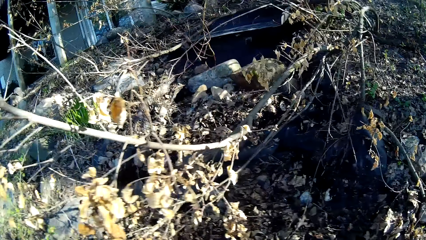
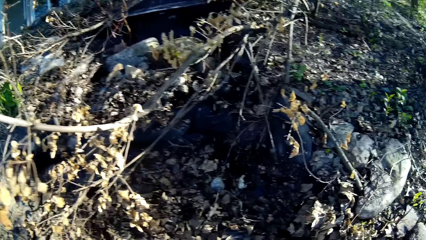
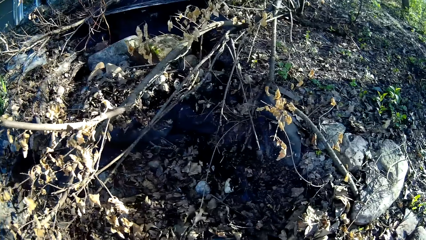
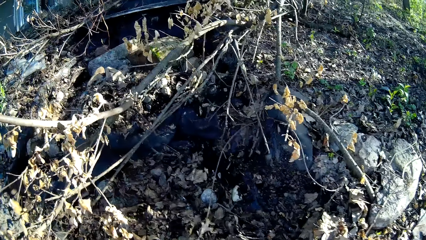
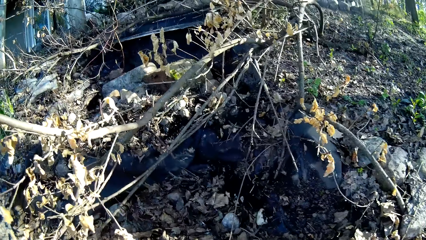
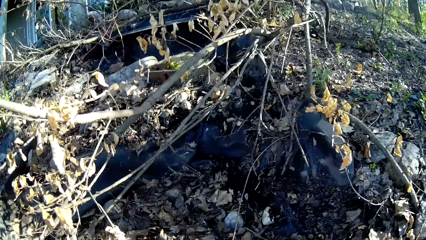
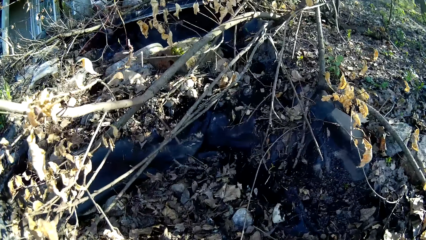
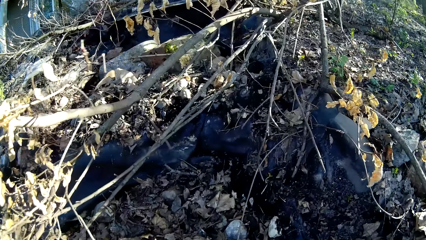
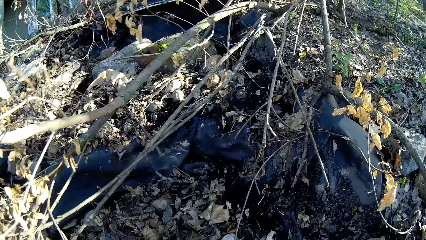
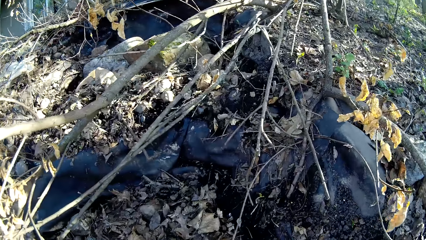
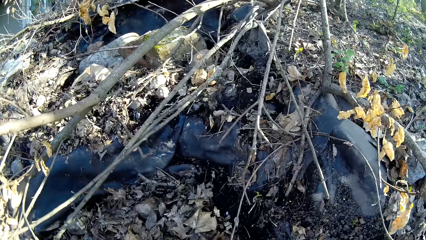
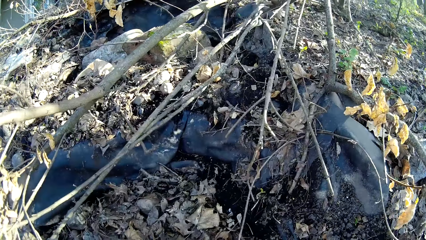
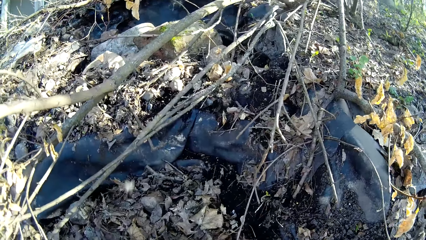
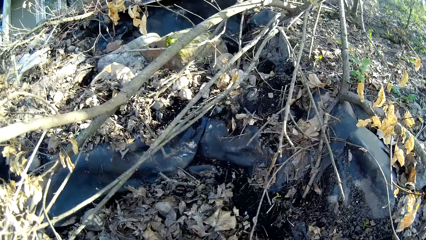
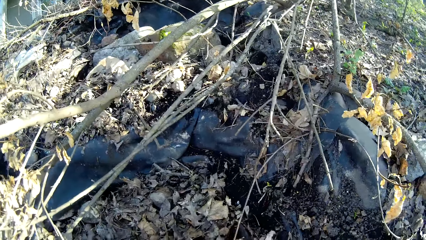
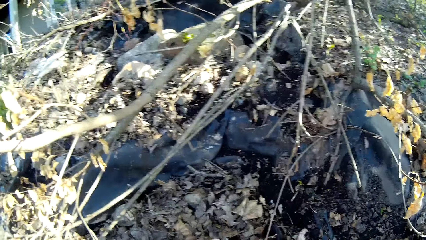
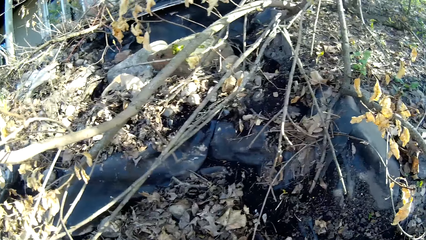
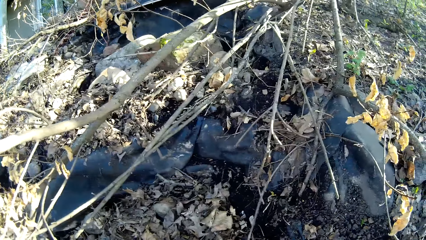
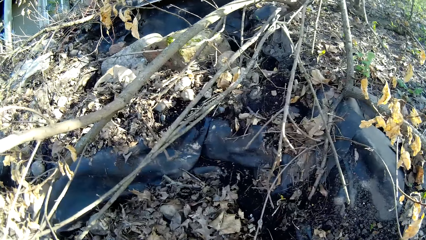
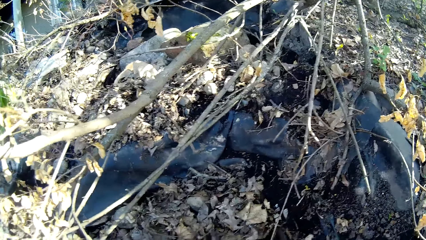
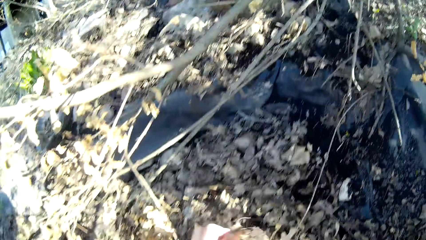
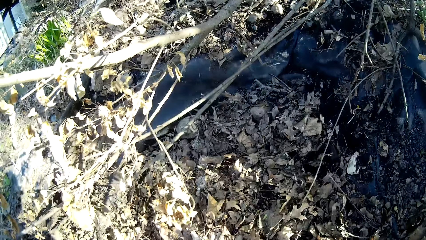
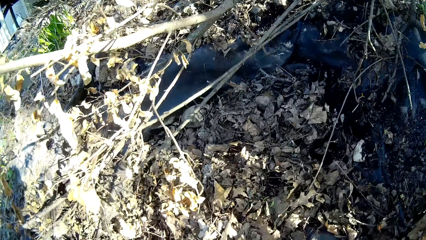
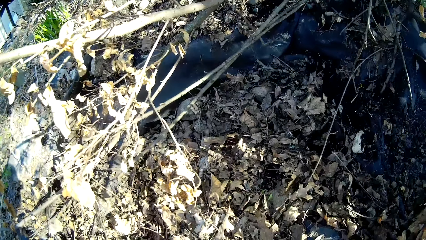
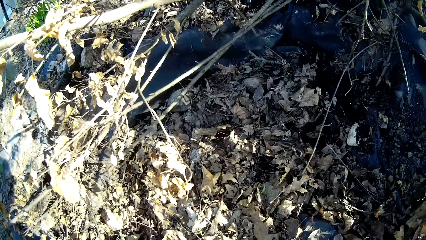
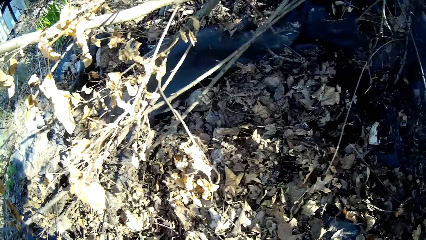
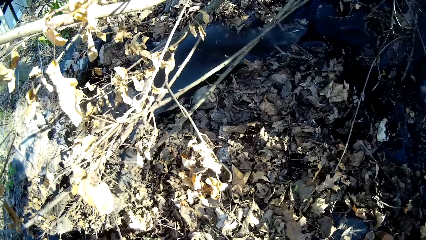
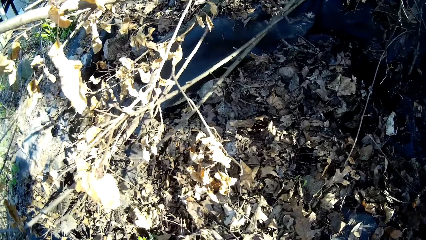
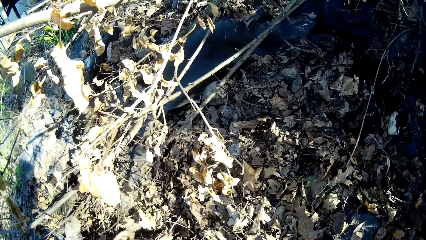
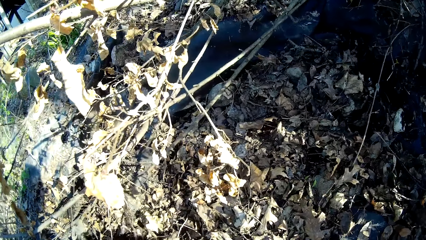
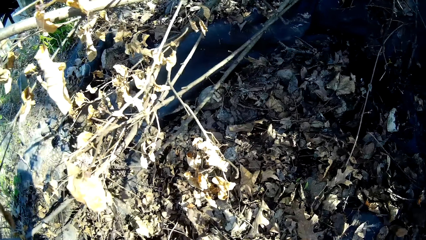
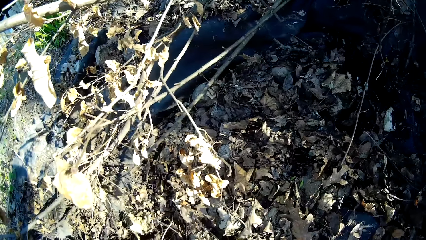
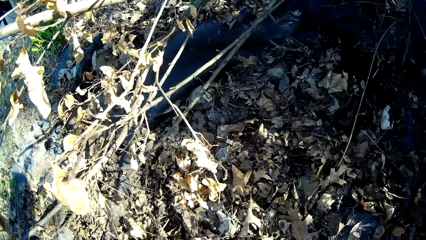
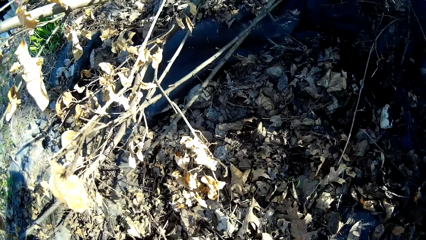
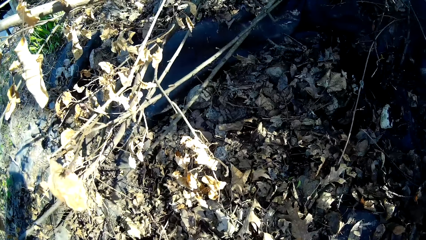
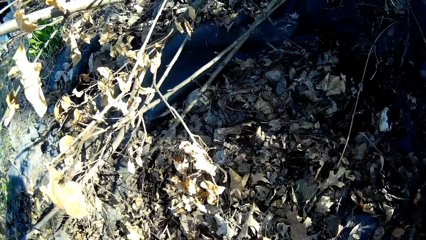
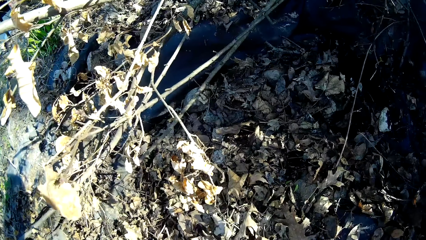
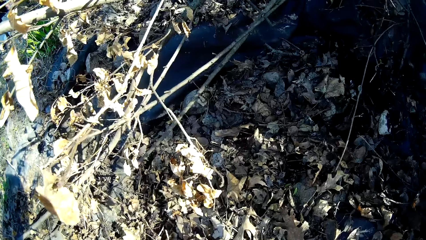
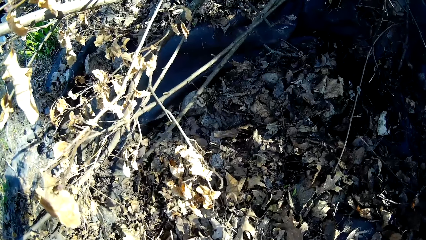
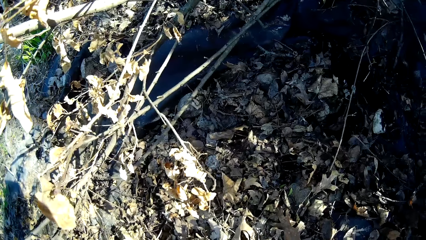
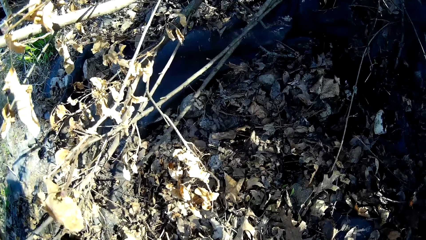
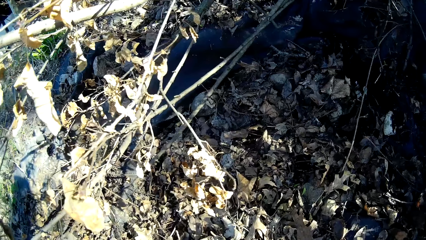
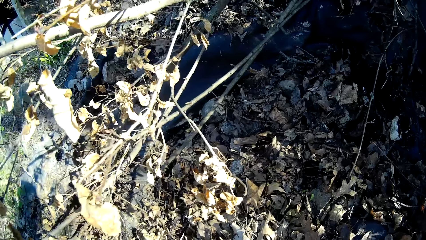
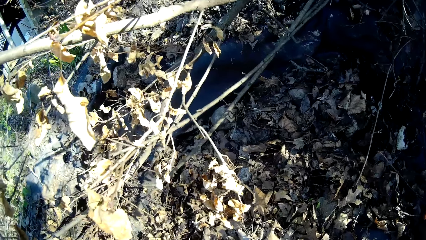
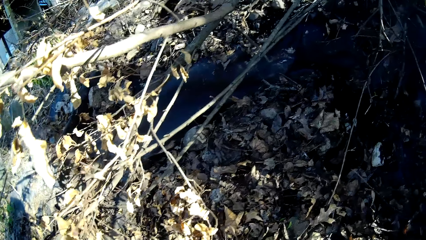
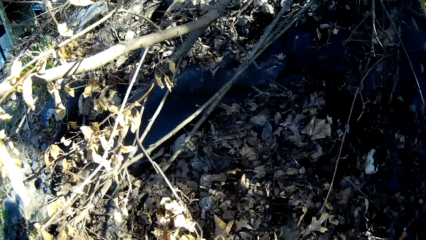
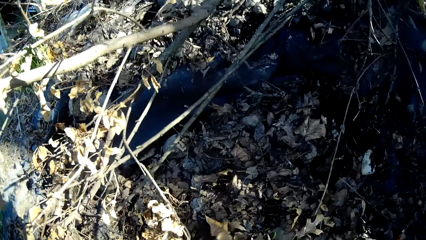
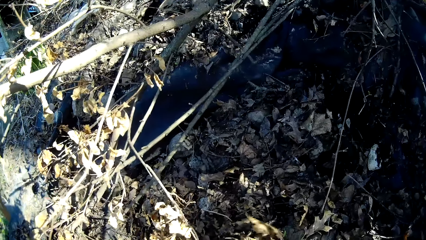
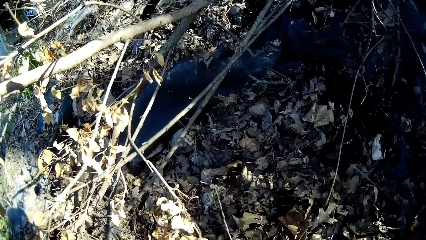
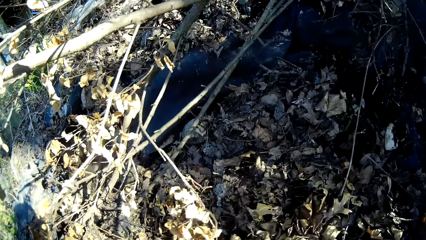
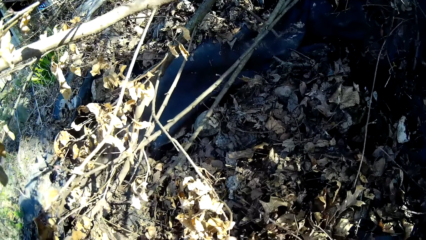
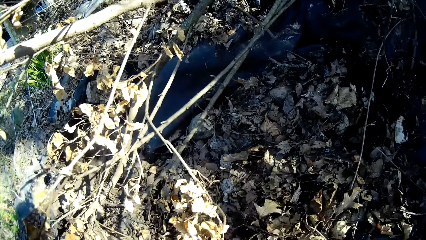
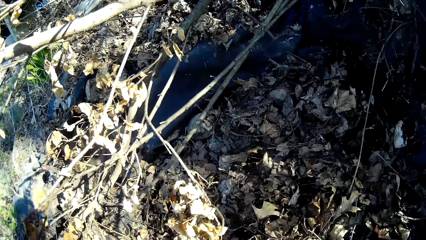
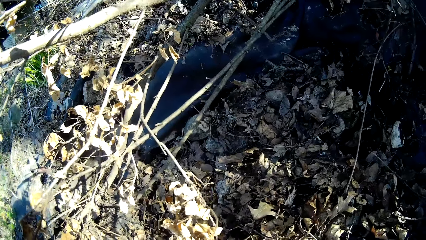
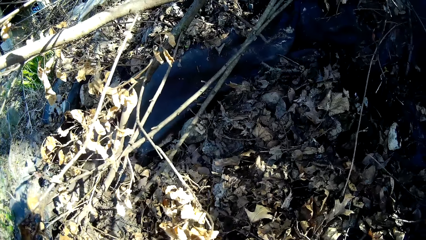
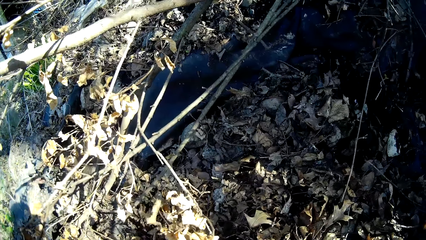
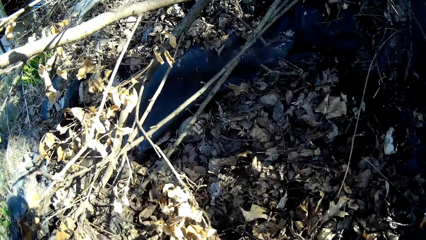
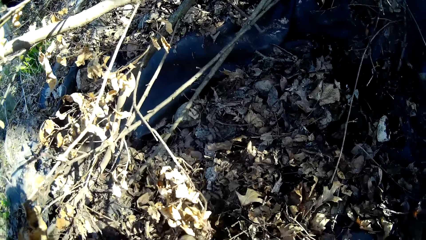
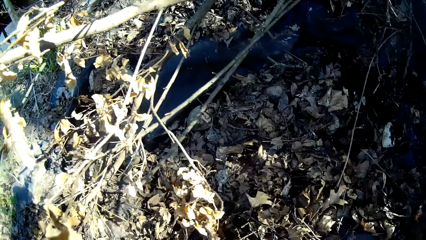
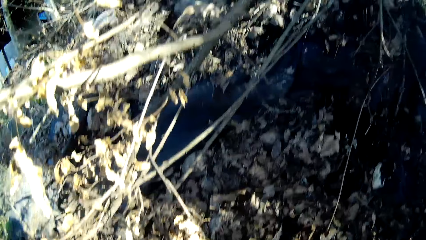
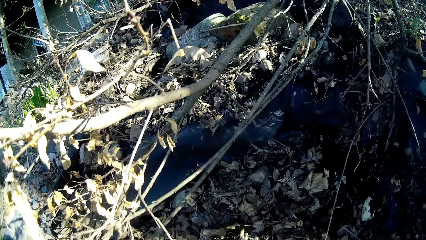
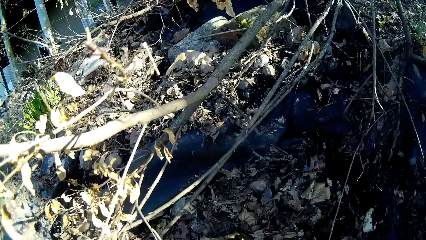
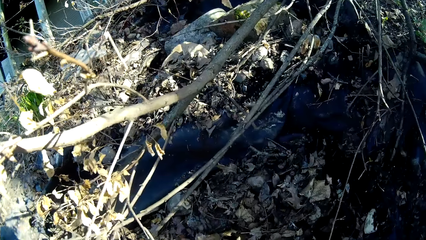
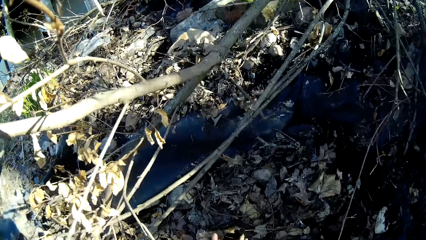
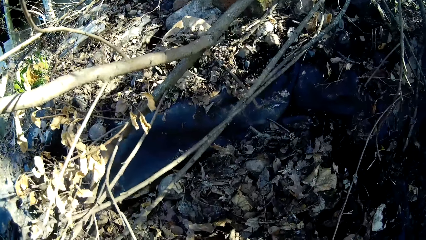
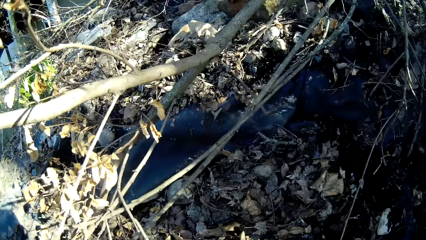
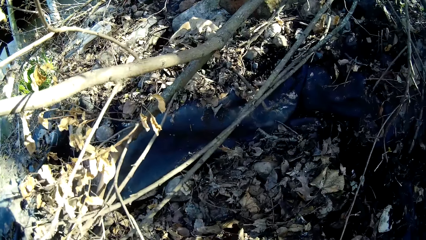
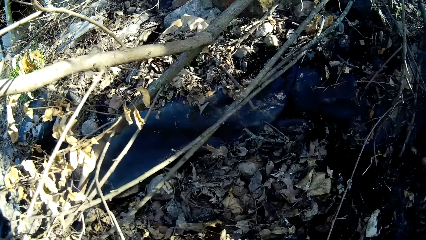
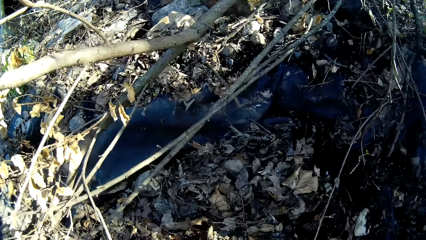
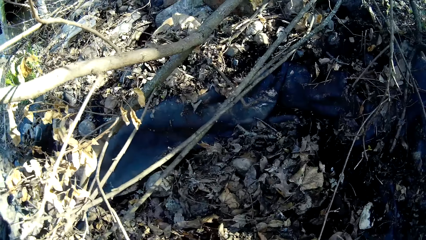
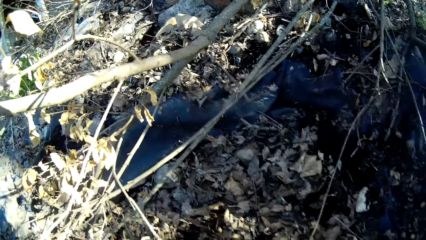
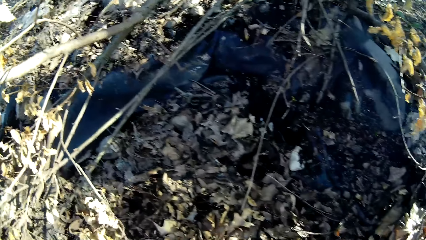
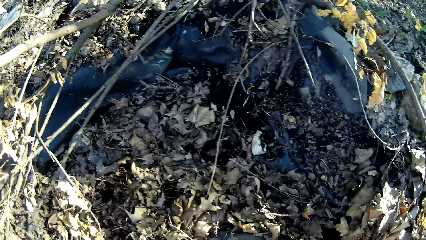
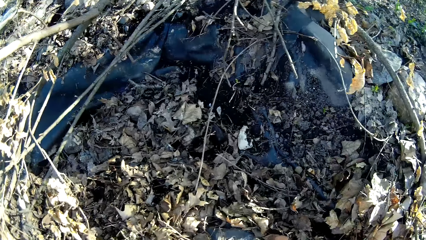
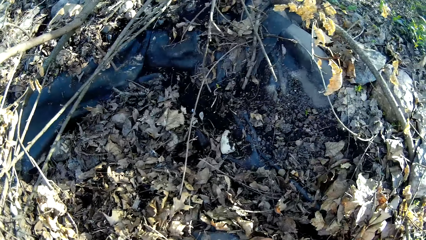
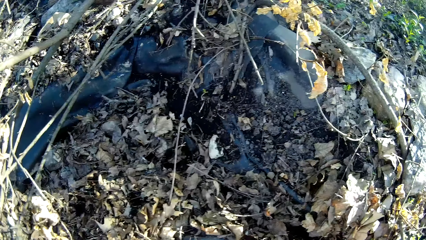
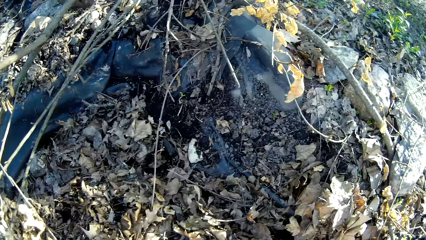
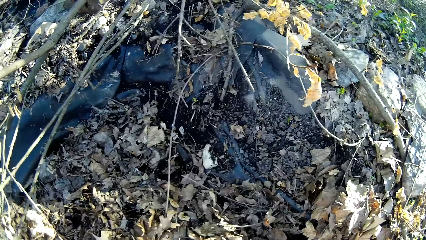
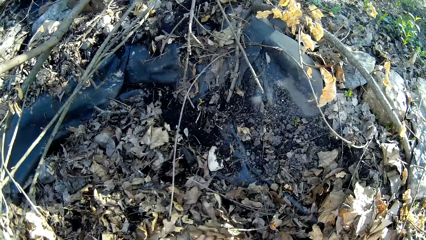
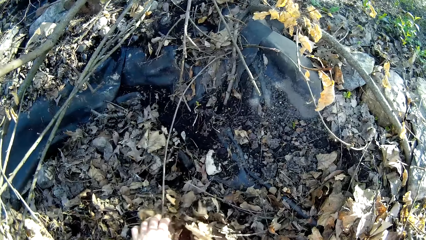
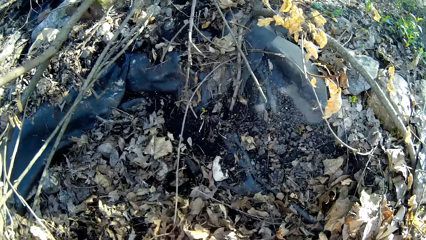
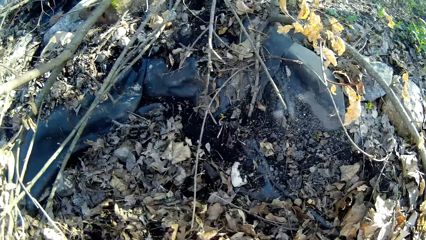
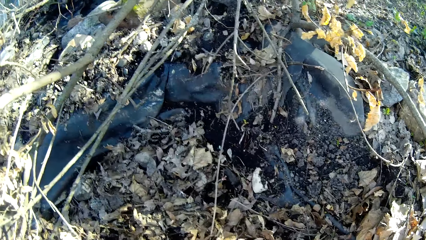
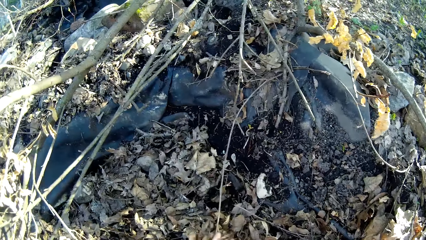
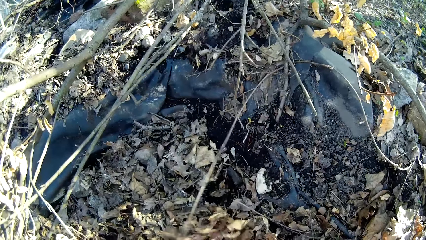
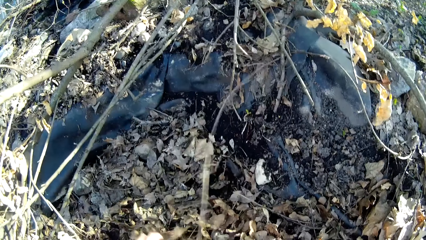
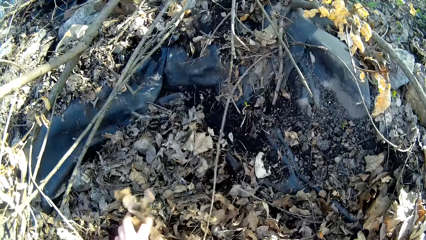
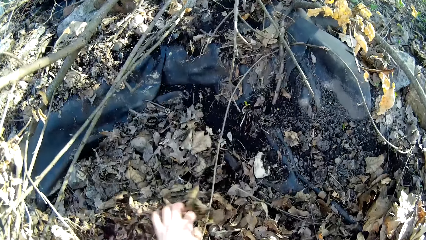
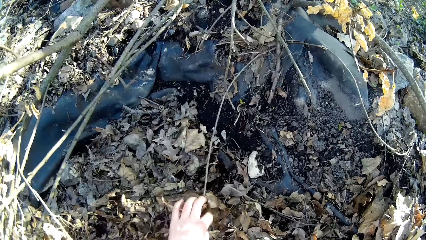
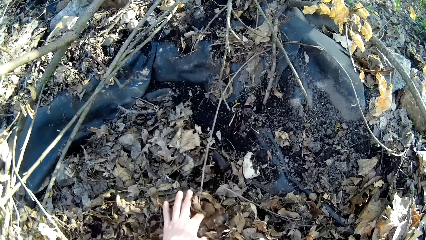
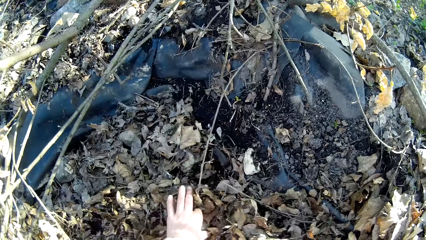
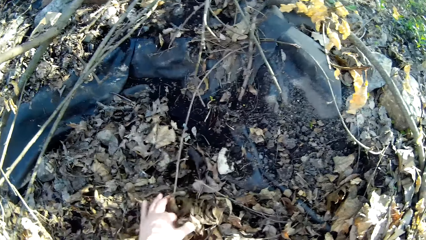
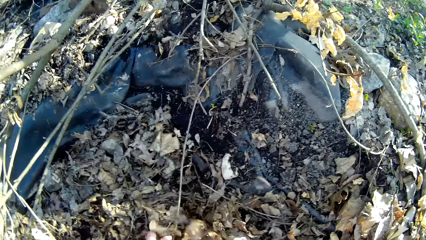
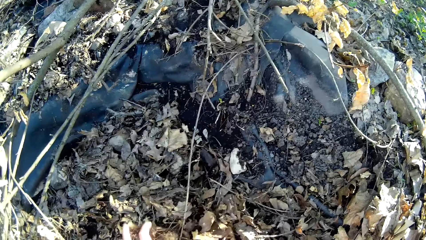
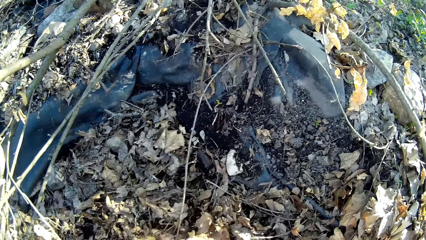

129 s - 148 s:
The camera wearer packs stone into the bucket with her left hand. She continues to walk. She looks around. She spreads the soil with her left hand.
